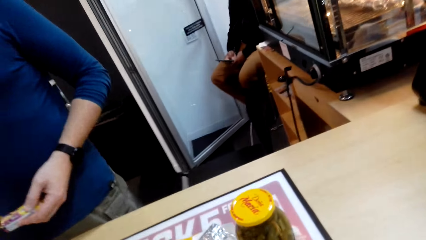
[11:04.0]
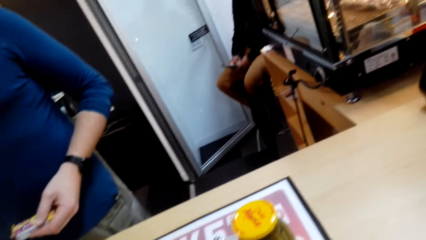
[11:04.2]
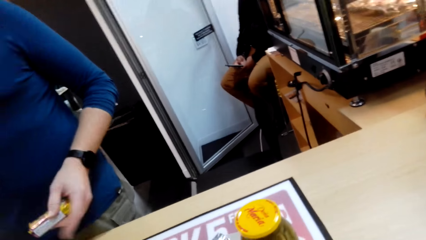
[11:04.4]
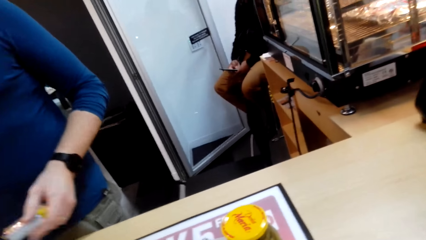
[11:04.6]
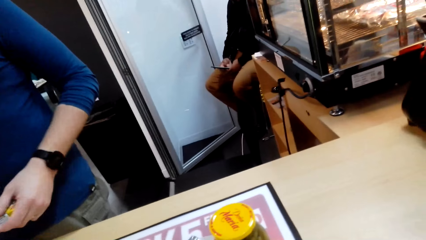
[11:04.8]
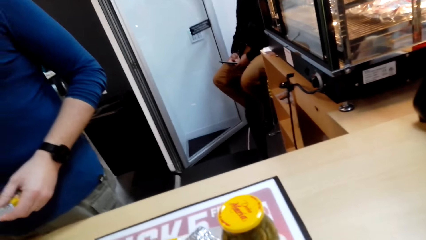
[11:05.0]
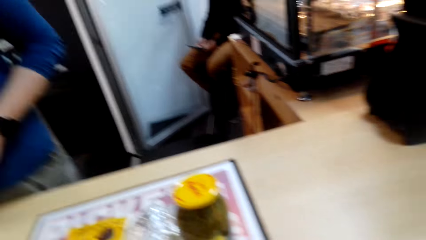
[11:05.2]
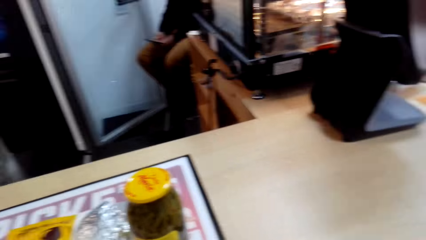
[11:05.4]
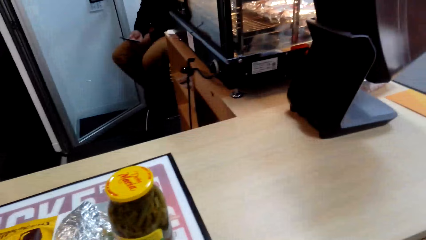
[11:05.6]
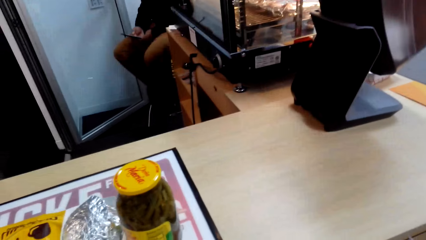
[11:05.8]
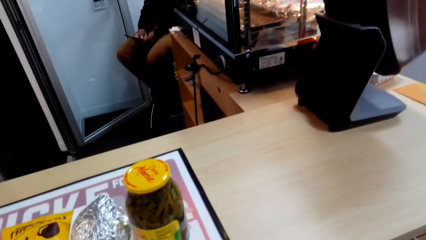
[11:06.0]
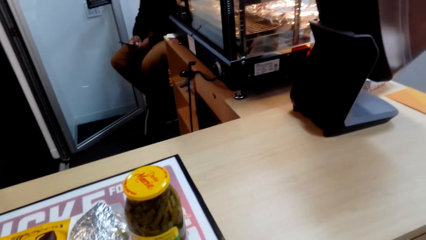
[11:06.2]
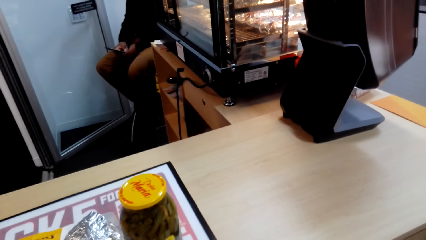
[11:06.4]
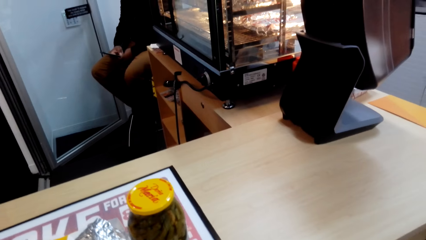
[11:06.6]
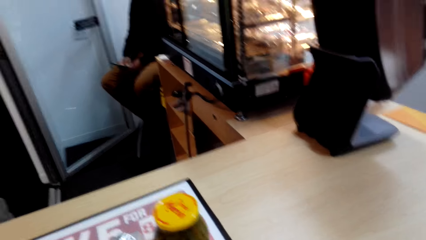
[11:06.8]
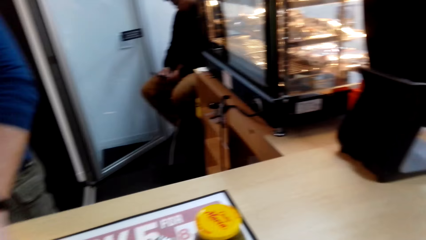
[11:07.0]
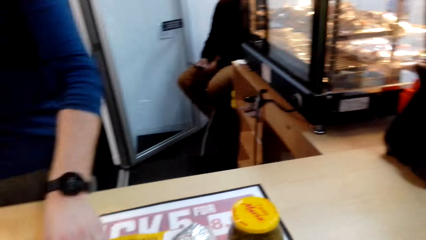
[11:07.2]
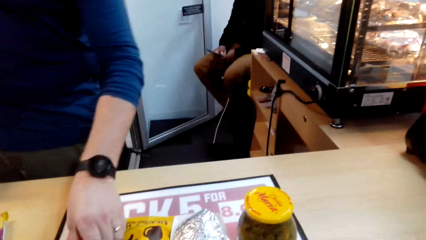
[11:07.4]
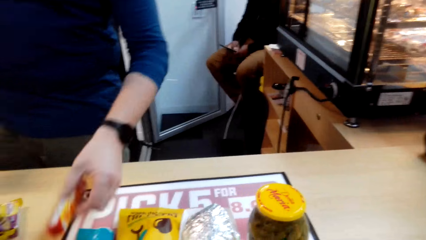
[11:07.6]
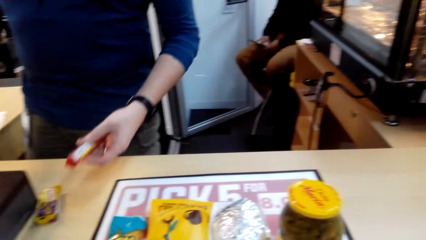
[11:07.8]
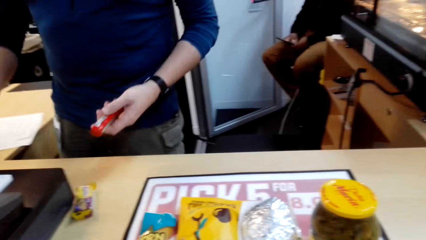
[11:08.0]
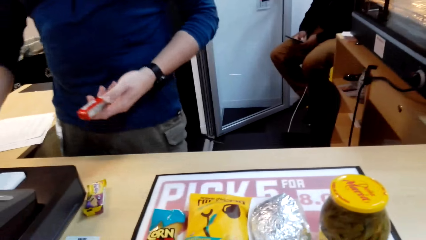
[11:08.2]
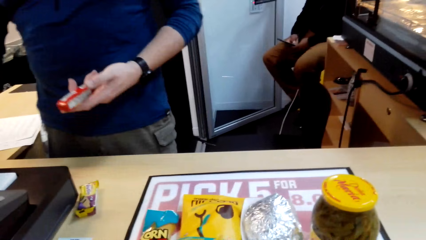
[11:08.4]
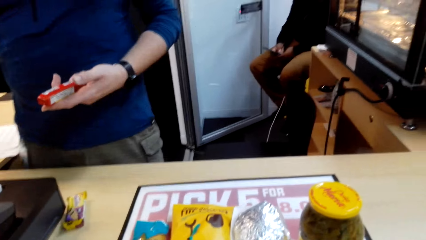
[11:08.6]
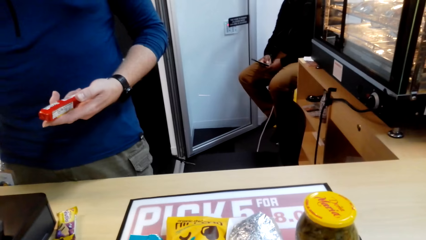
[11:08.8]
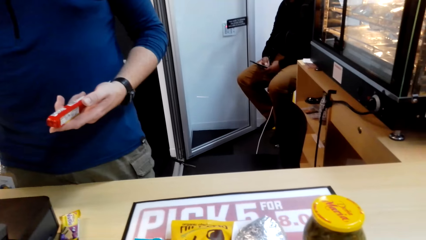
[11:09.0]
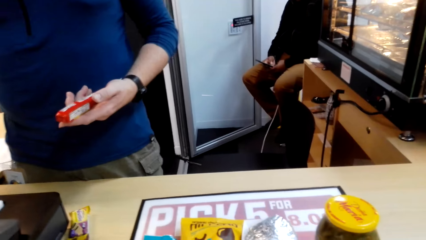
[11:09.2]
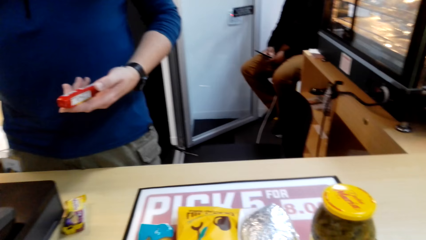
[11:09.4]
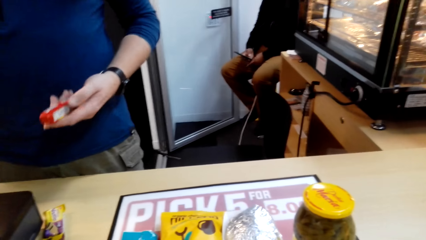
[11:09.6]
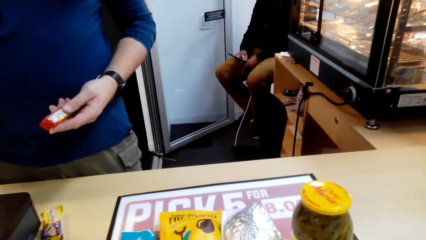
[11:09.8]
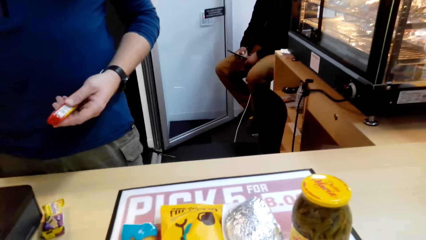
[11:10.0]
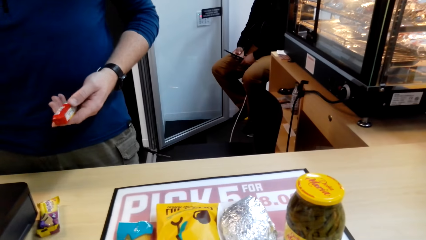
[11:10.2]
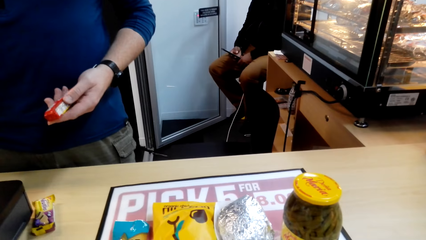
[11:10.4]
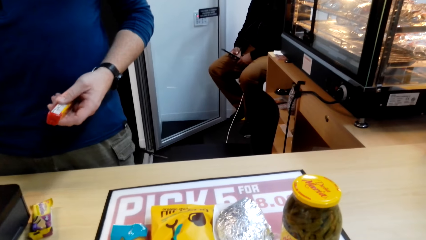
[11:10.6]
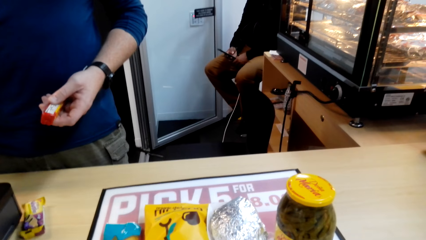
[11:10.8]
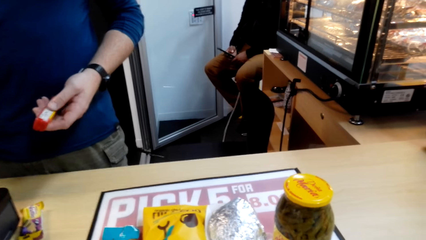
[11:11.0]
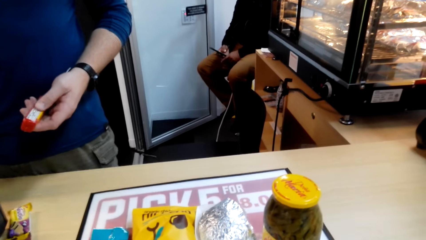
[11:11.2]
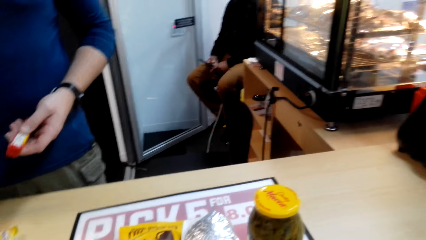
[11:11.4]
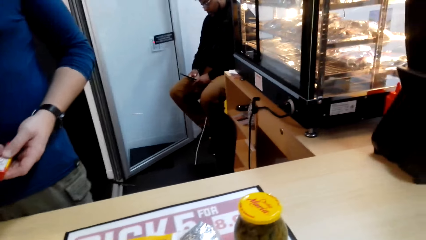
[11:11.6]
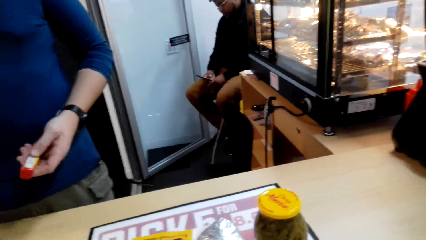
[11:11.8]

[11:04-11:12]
The camera wearer stares at the counter. The cashier picks up another bar of chocolate and presses buttons on the billing machine. The camera wearer talks to the cashier. They stare at the cashier.

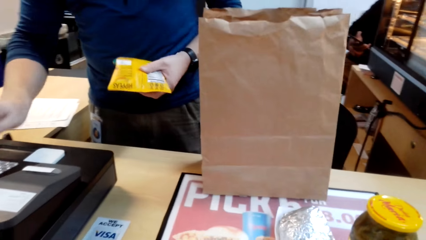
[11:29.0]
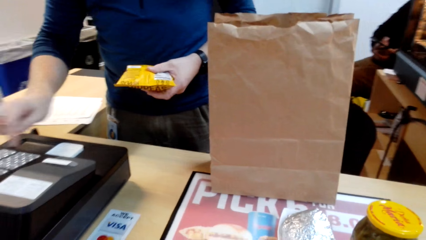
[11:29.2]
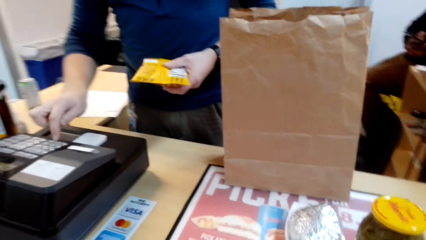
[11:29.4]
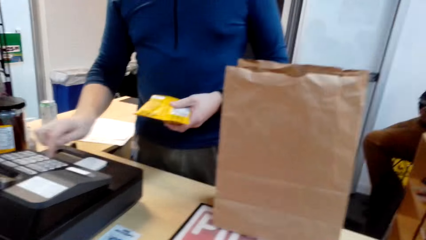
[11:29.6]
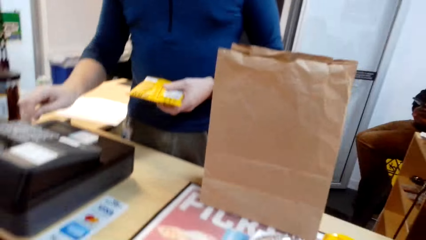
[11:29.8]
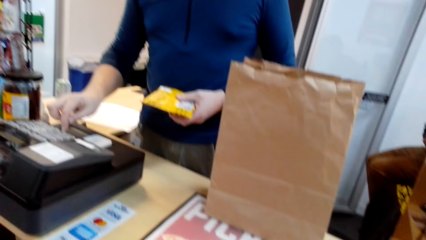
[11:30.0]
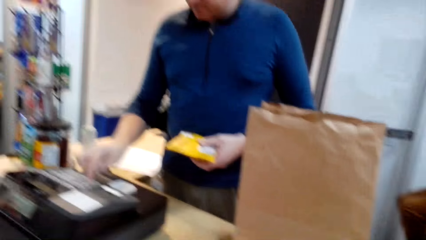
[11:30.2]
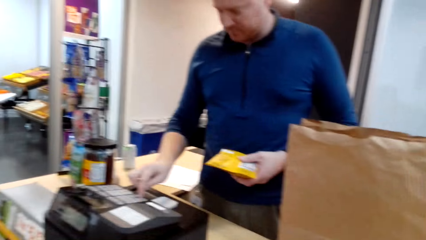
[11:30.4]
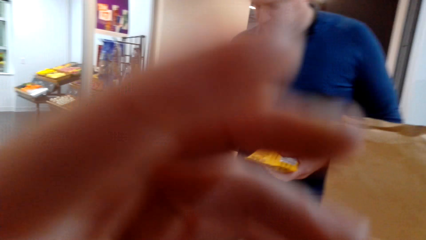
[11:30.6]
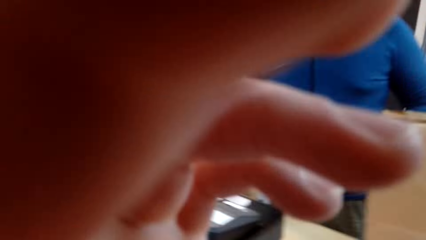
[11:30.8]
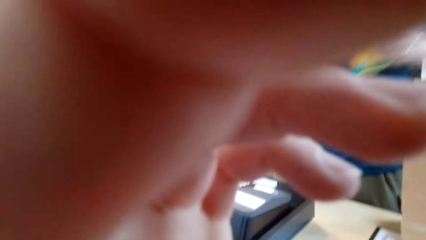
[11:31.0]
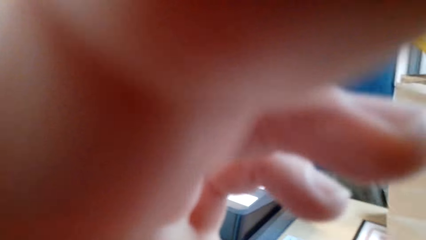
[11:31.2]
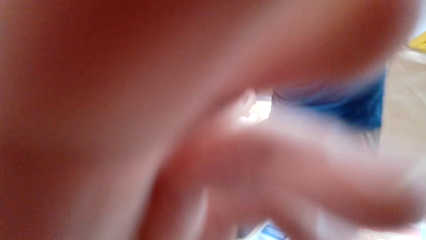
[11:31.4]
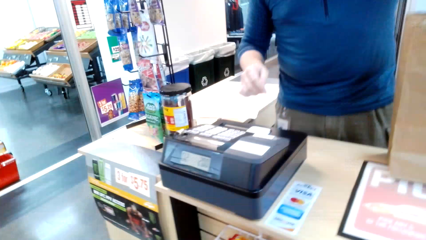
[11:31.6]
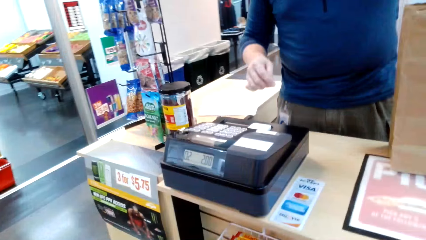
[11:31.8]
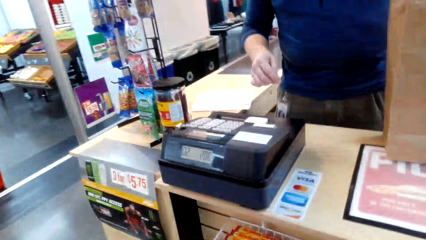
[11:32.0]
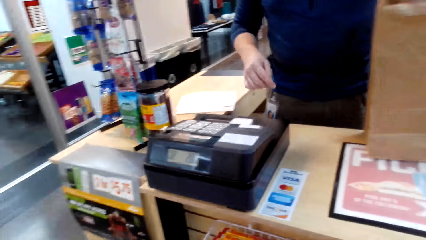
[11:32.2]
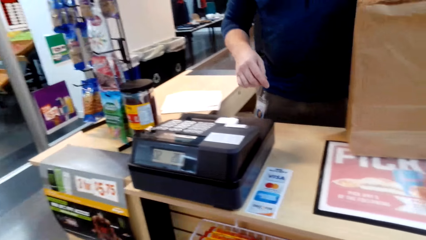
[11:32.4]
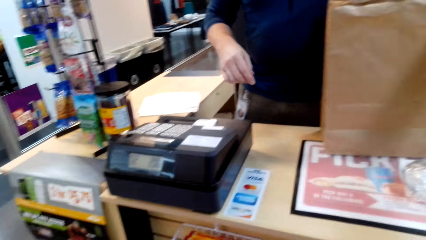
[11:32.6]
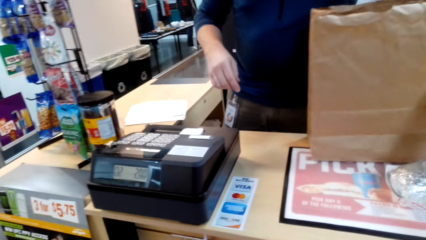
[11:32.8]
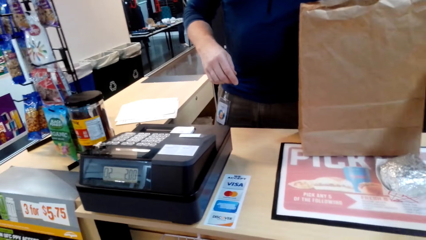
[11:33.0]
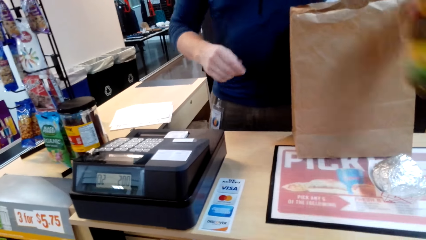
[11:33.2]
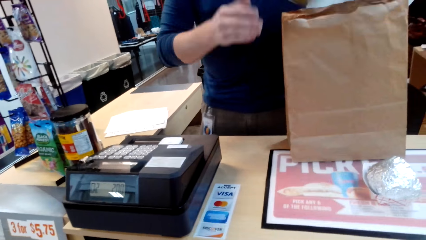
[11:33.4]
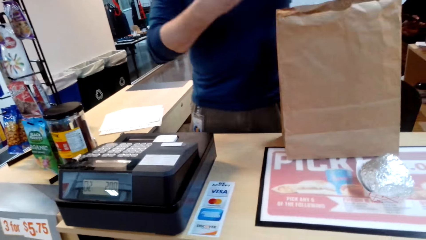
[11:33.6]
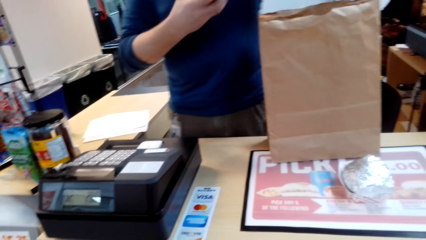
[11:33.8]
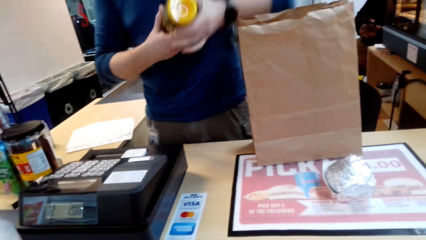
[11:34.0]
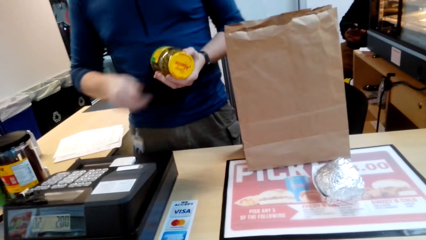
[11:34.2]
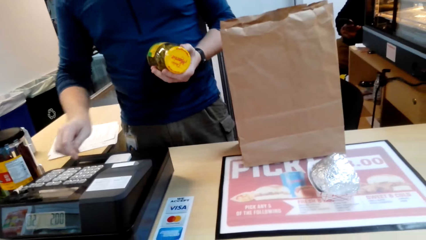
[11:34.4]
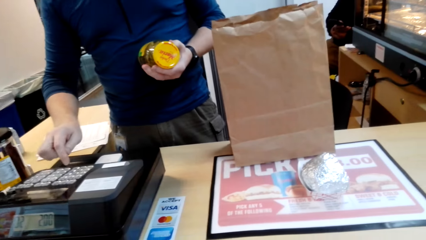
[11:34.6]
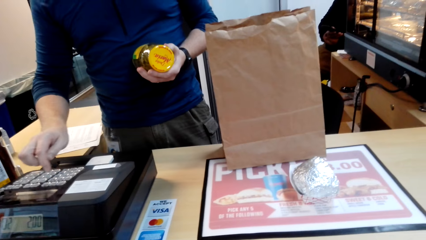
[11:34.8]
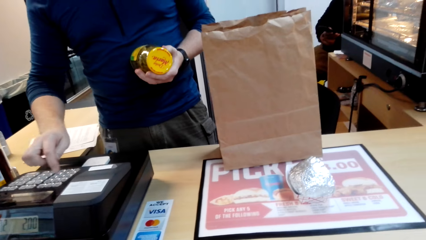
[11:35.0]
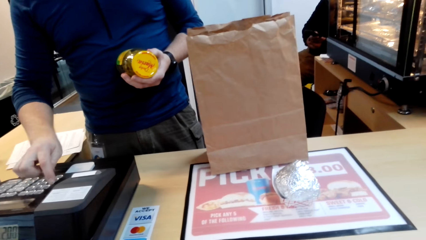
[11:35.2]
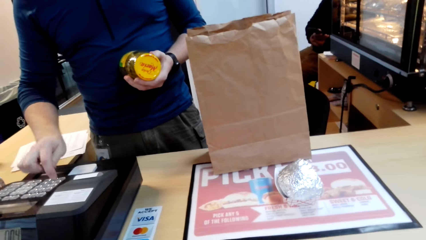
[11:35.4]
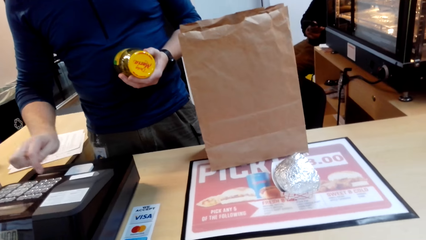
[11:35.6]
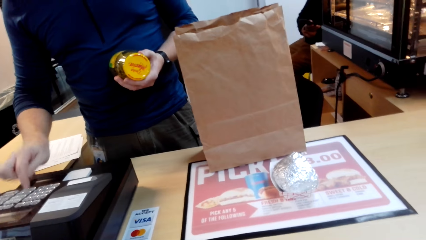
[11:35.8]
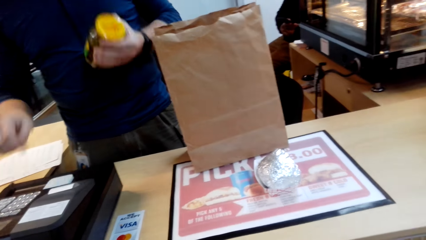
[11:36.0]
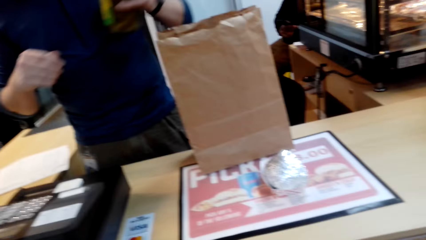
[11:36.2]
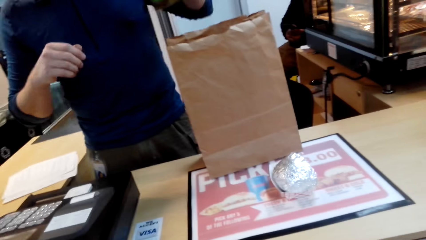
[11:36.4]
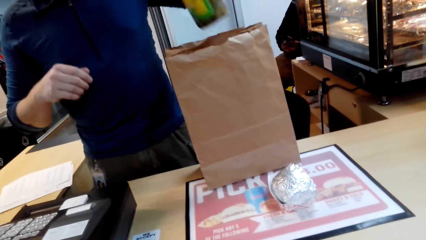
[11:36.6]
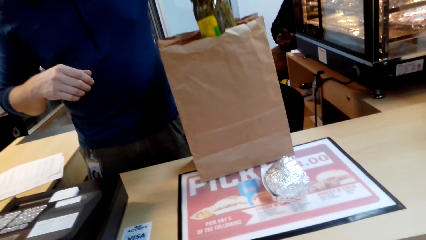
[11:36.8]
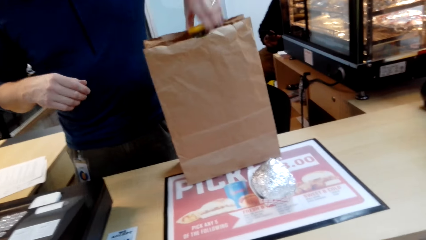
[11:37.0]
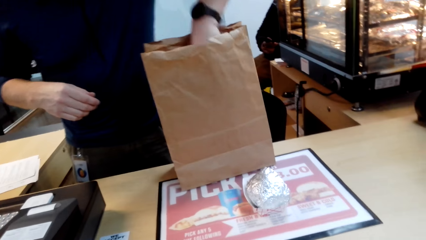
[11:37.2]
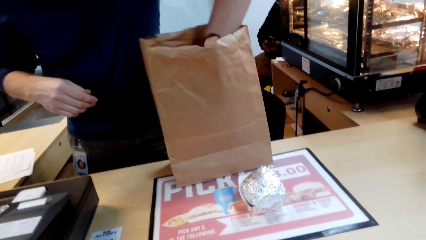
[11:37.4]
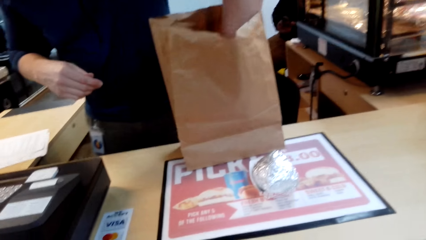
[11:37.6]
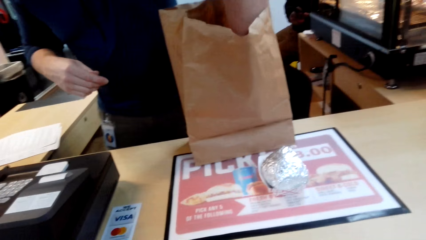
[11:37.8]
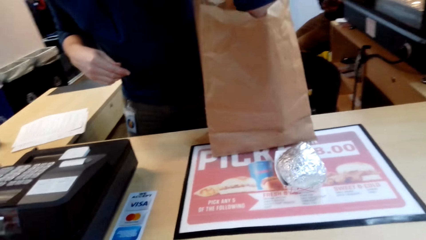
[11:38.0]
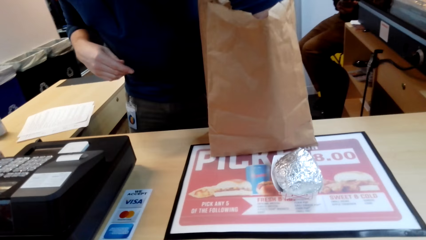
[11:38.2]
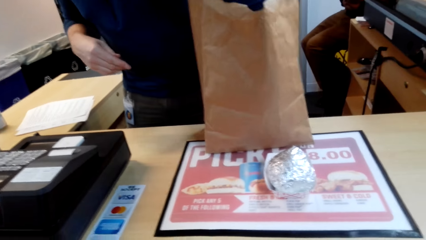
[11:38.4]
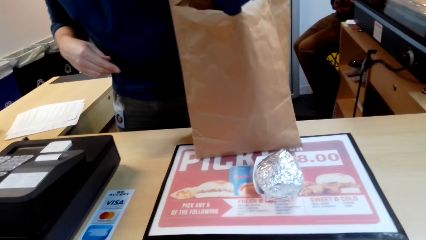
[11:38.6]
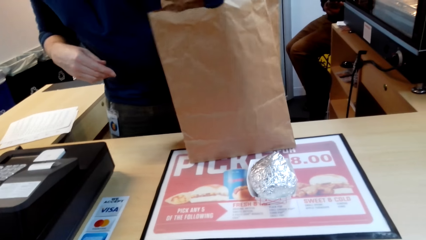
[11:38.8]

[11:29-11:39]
The cashier operates the cash register. The camera wearer reaches for her face. She fixes her camera. The cashier puts the snack packet in the carrier bag, takes a glass jar, holds the jar with both his hands, presses buttons on the billing machine, and puts the glass jar in the carrier bag.
